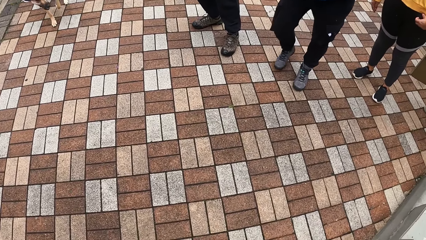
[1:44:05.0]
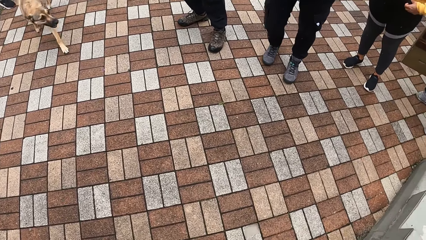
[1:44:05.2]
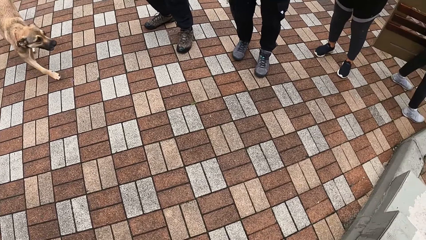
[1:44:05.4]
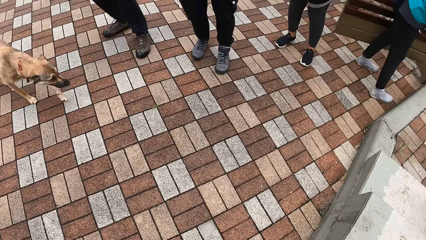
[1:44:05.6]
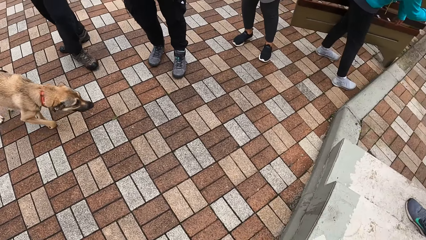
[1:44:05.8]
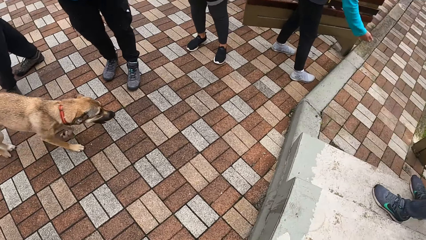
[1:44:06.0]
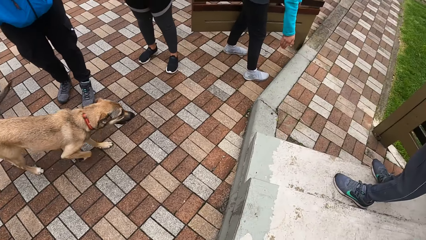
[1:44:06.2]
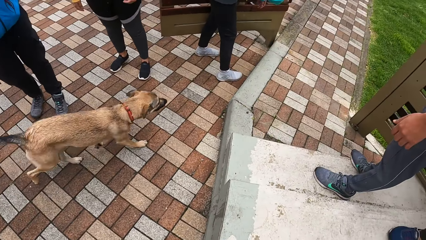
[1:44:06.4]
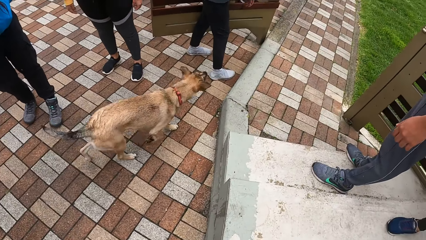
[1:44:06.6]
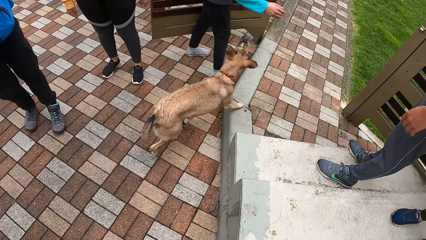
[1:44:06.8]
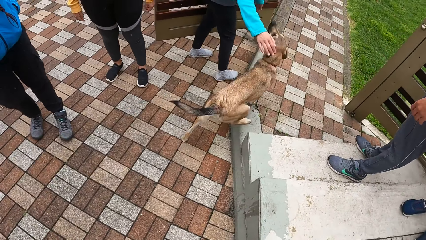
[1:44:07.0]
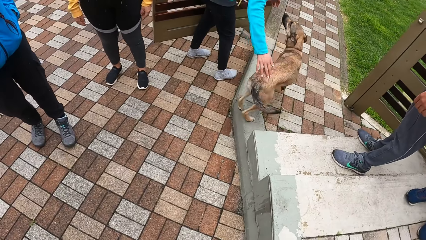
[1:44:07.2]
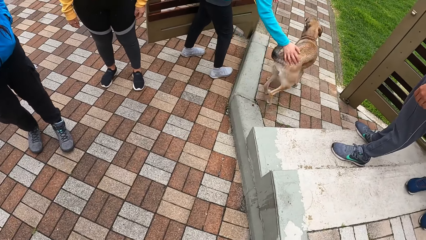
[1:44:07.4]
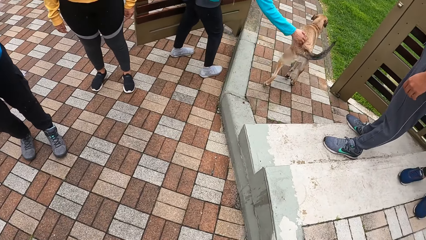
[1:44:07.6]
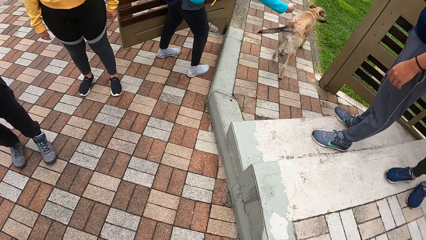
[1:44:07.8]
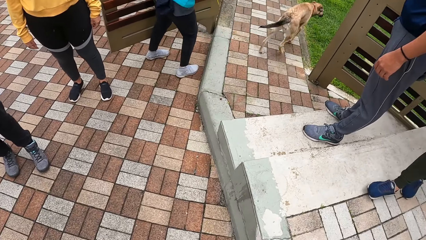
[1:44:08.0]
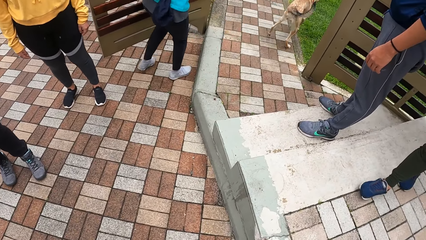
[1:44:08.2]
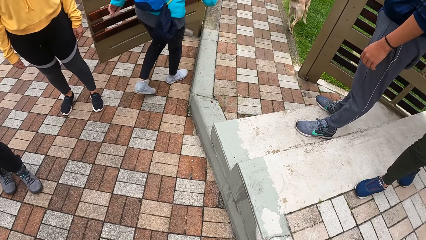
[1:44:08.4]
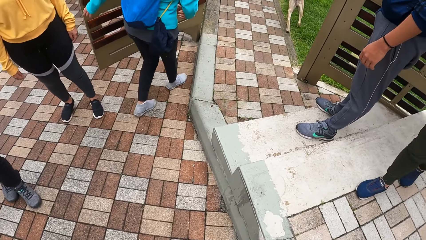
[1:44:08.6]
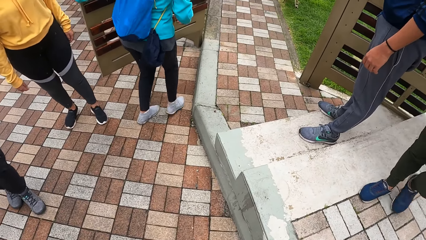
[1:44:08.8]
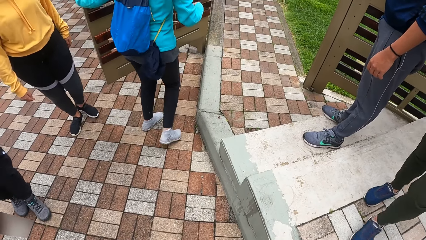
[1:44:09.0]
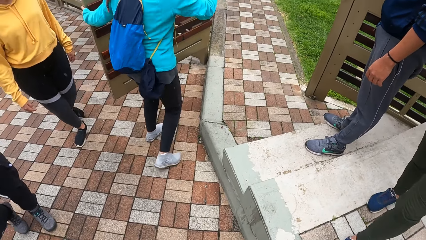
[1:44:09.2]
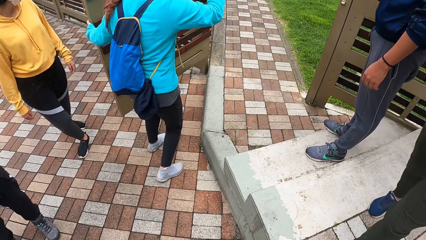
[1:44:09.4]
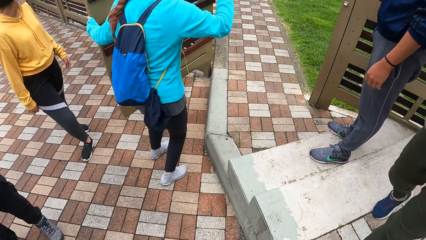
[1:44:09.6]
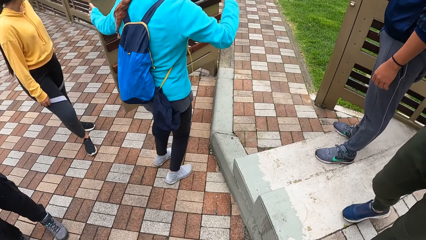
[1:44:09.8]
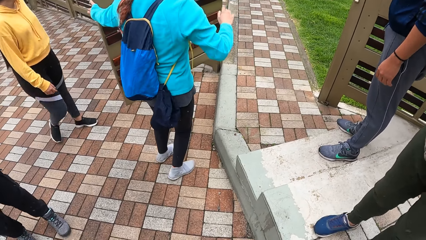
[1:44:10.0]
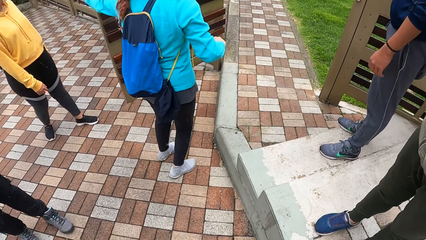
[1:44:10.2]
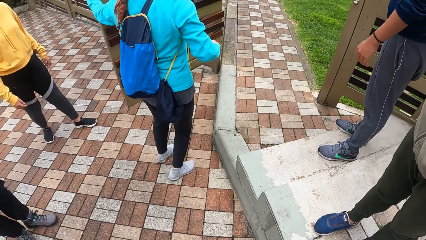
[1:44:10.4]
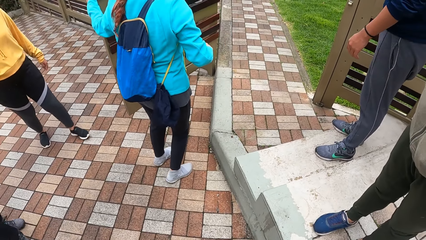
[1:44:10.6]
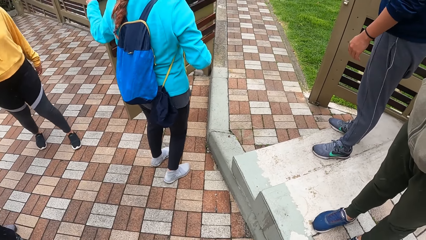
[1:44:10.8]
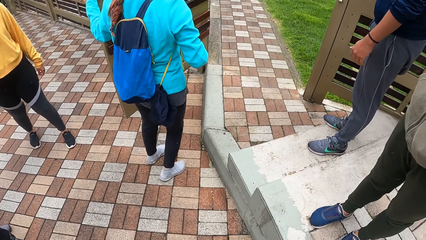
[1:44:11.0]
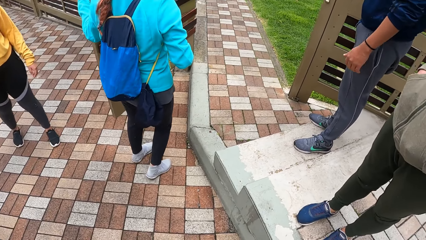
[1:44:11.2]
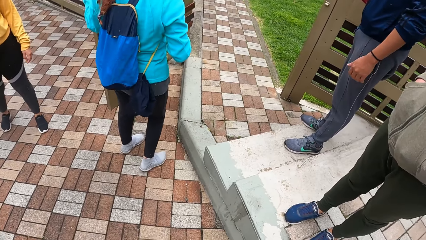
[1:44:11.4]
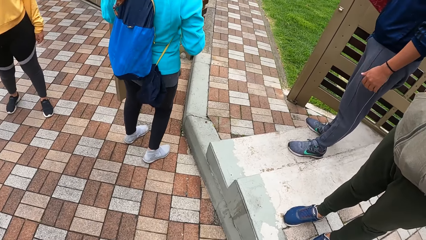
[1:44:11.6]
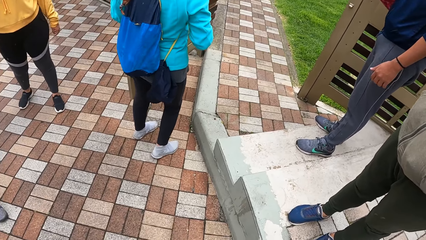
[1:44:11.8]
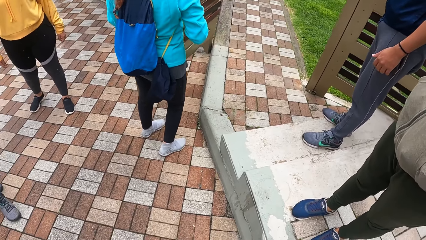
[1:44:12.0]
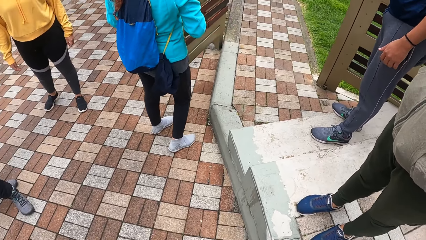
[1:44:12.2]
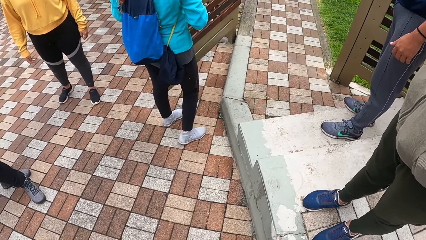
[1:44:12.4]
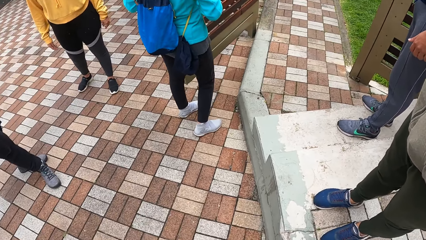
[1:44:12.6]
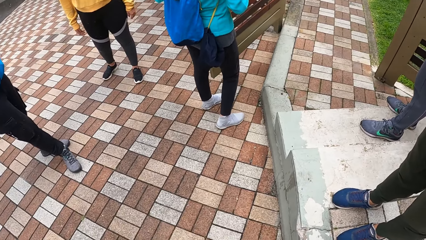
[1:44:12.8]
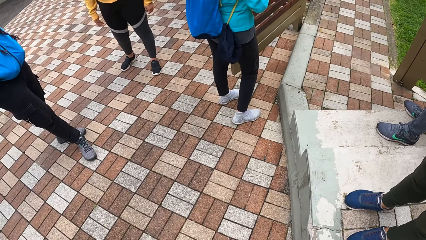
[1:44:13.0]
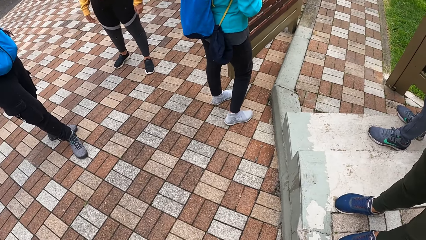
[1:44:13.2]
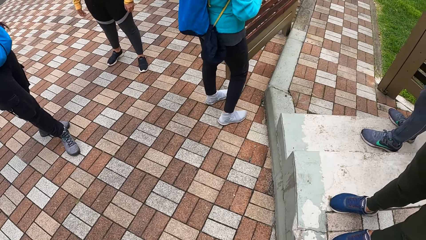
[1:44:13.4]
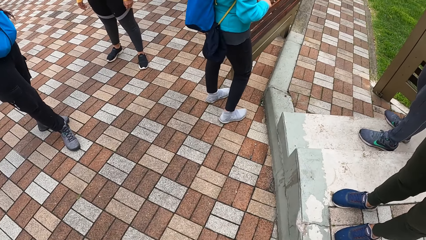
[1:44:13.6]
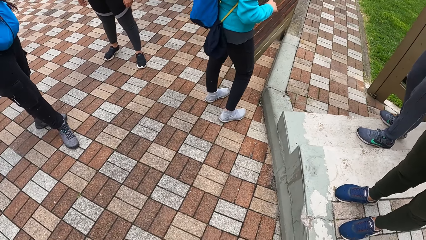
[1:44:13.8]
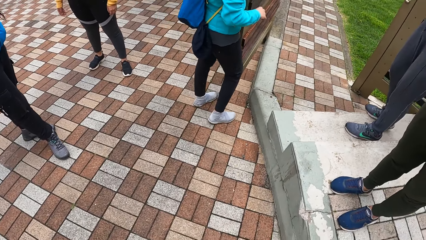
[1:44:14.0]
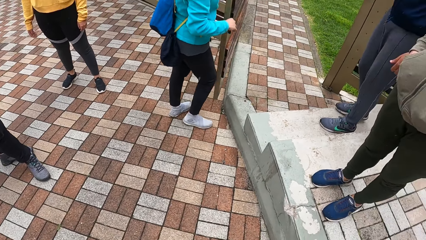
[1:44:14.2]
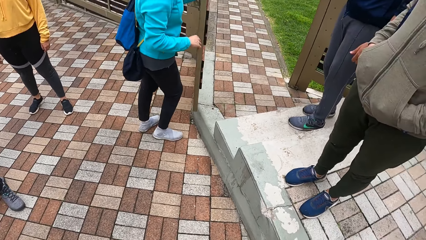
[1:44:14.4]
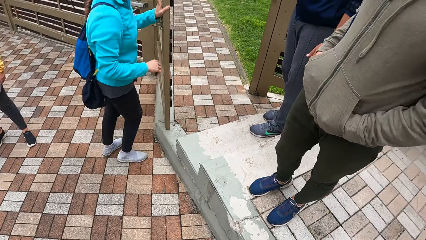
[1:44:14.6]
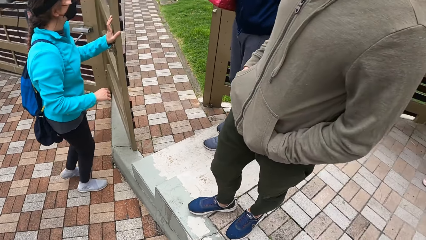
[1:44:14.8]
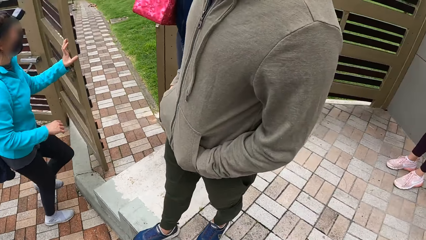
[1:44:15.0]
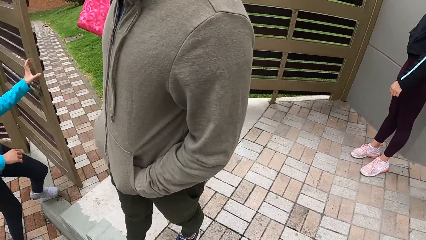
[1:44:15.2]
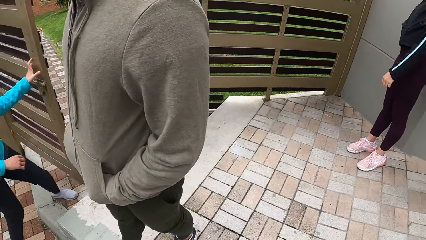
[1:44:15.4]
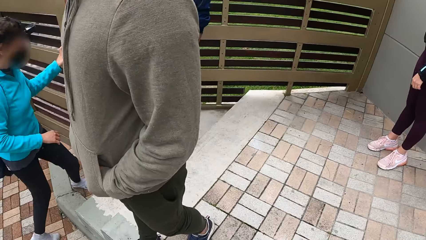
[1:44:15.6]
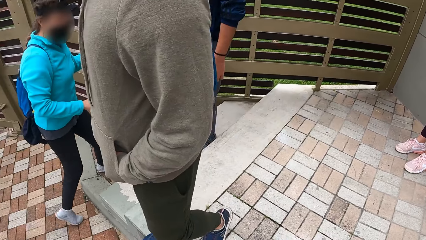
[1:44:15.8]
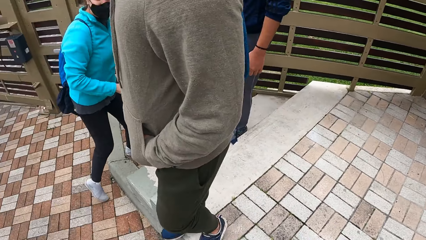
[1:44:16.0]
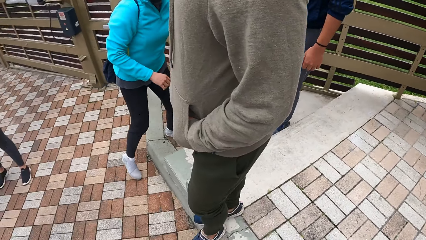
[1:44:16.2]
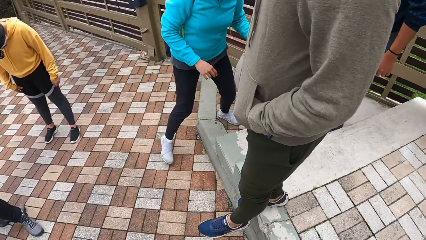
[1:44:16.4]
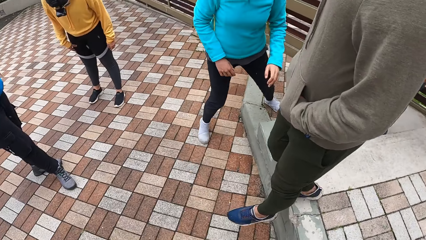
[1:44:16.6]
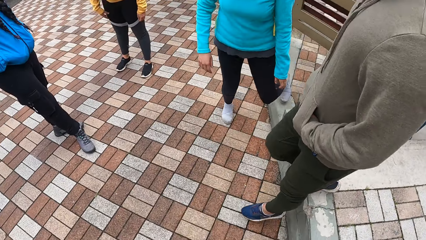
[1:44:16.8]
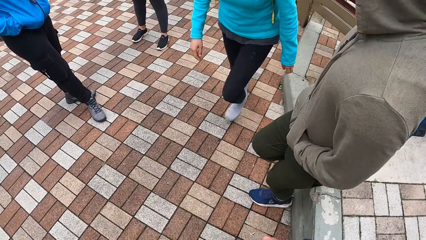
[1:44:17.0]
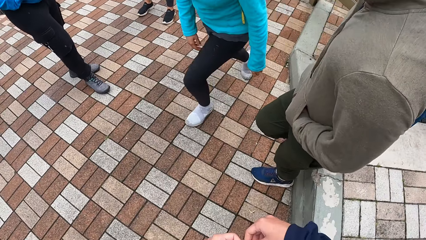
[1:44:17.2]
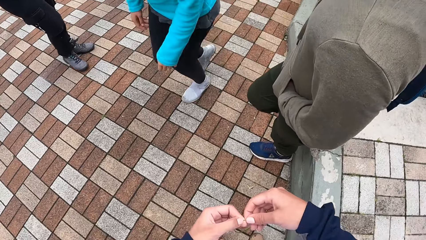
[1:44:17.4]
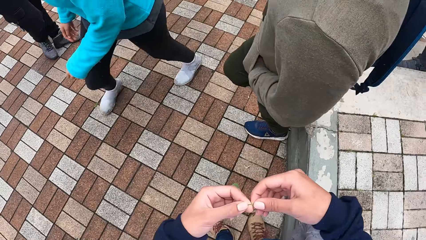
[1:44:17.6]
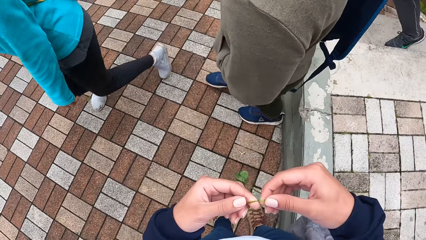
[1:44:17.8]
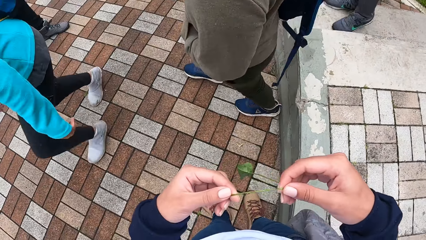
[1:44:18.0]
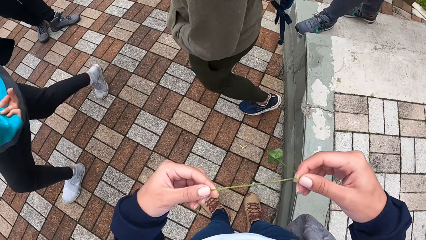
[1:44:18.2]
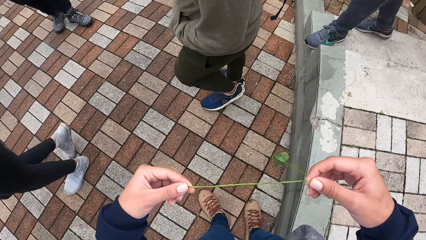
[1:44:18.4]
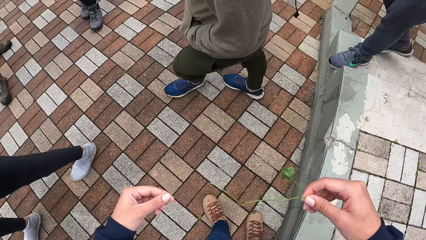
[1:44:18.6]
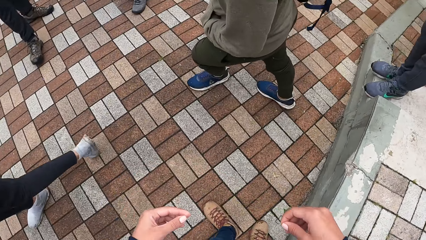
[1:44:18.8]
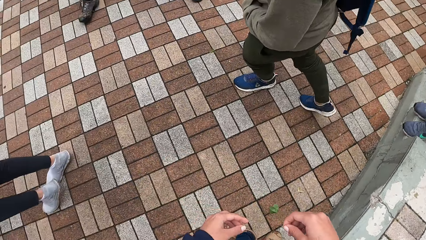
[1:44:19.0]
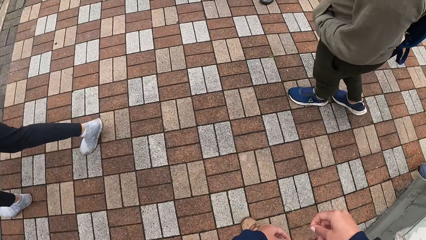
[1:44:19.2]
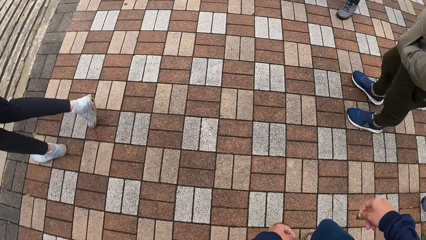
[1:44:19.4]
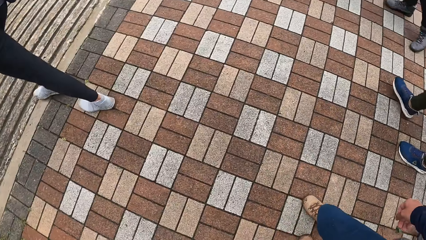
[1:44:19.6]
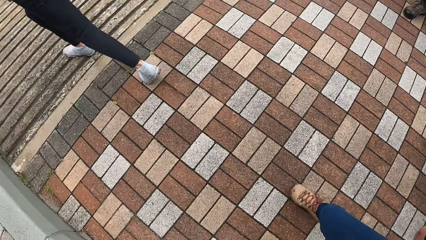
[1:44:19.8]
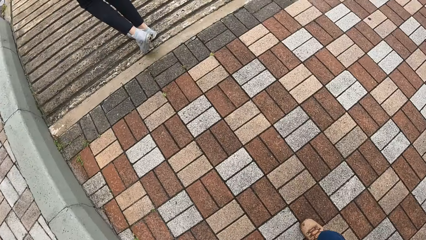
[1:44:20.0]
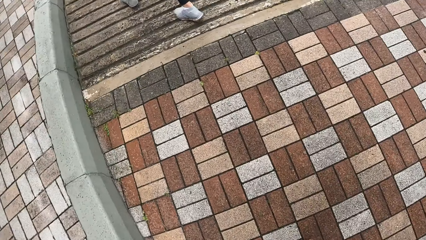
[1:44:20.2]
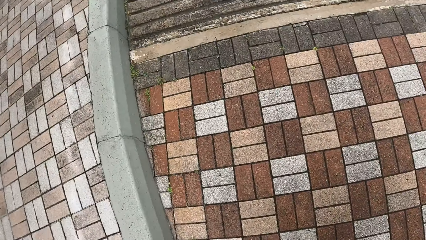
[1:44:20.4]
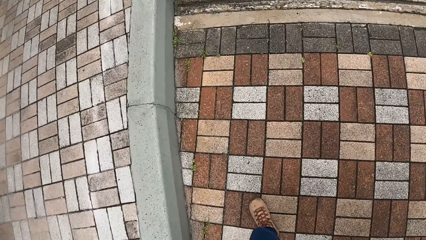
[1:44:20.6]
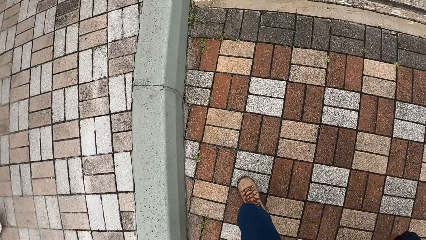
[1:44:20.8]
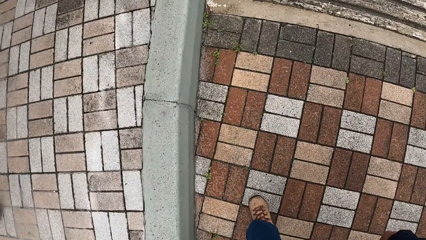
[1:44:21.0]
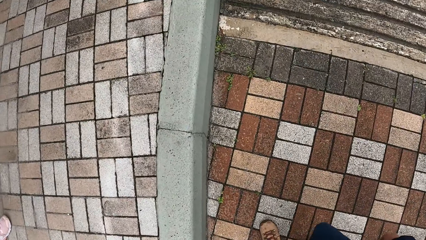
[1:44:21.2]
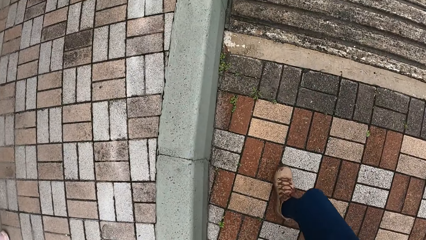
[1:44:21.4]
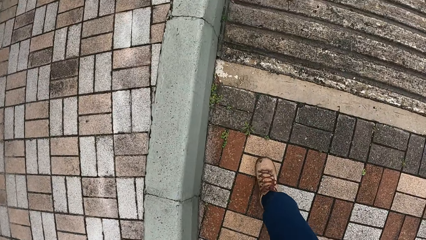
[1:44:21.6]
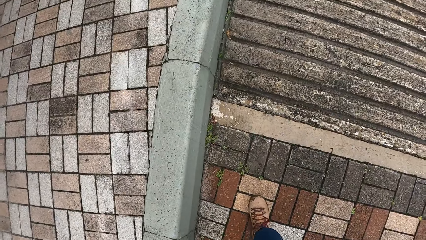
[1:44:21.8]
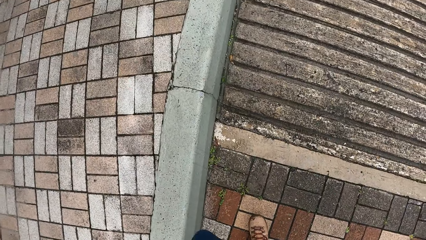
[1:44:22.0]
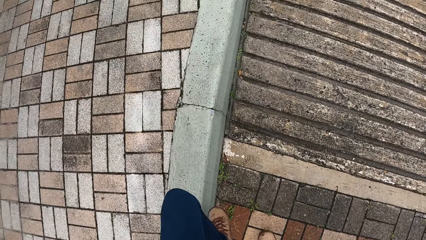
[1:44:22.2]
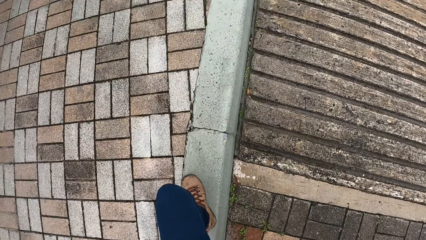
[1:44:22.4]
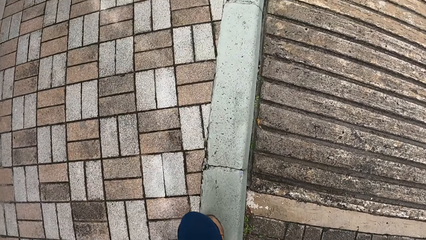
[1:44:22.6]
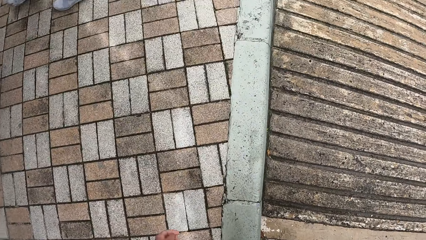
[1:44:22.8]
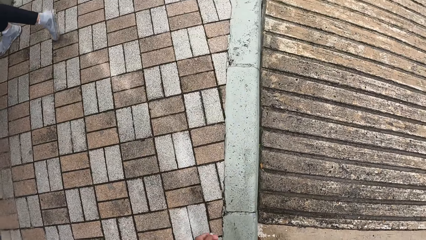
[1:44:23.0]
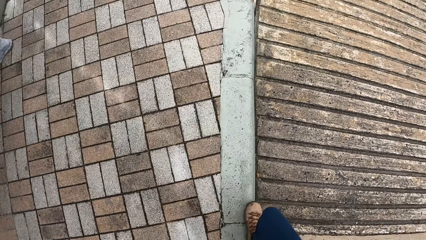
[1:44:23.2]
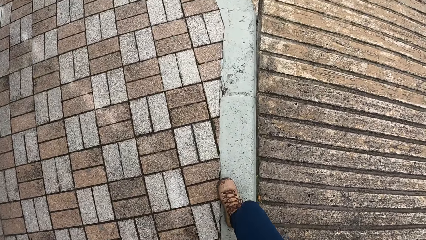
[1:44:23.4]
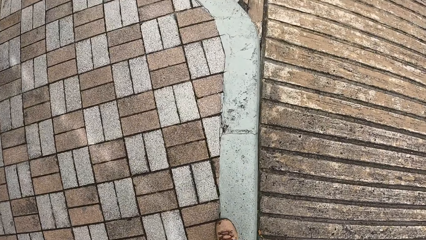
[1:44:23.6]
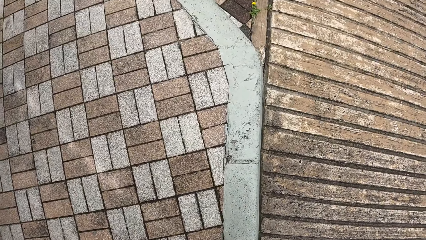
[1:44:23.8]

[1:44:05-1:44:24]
A woman closes a door with her left hand. The camera wearer drags a leaf in his hand with both hands. He holds a plant. He looks around. He moves around. He walks forward.
